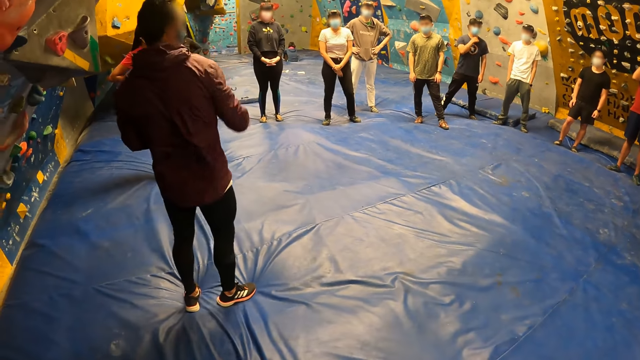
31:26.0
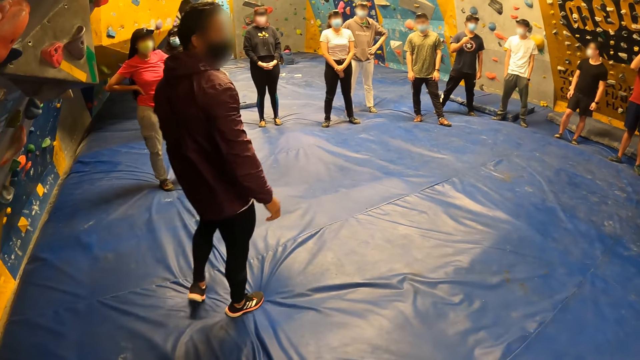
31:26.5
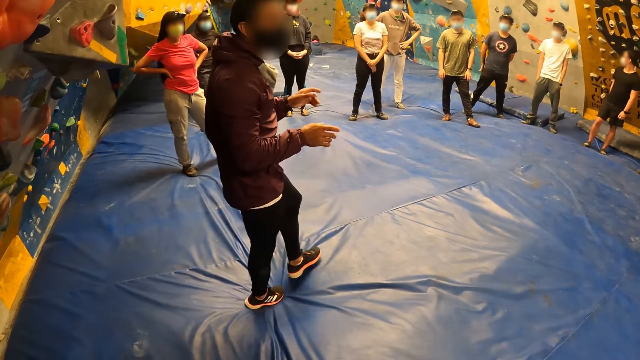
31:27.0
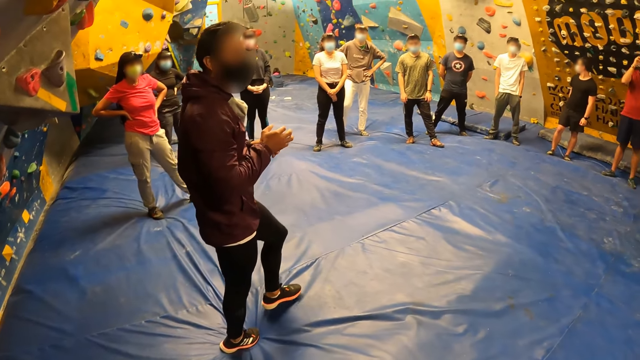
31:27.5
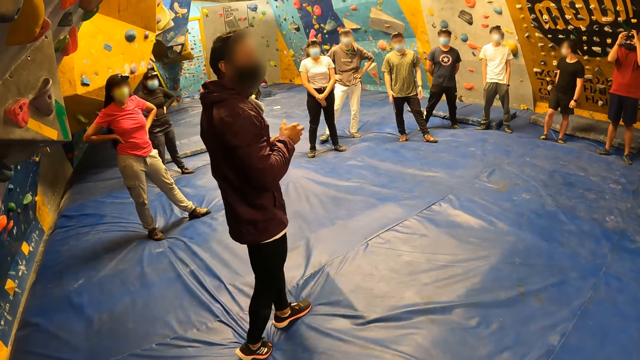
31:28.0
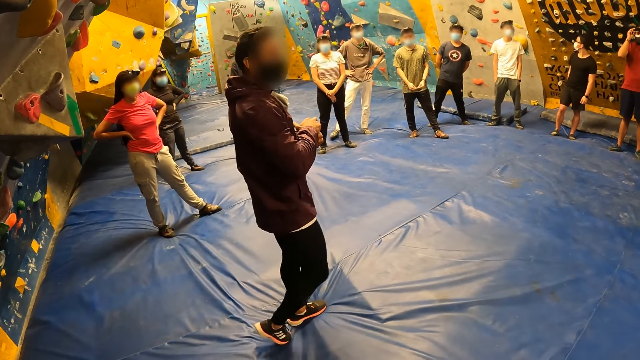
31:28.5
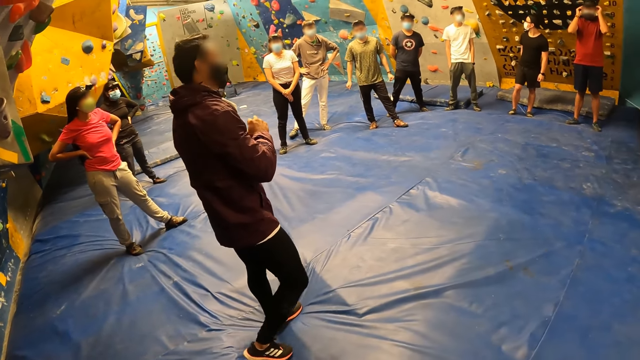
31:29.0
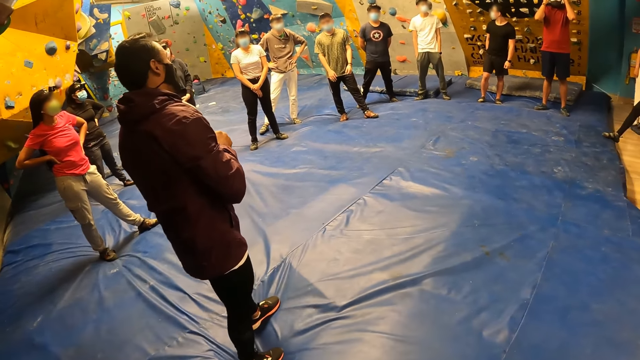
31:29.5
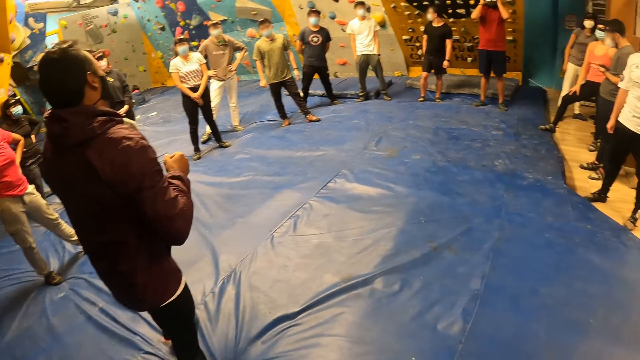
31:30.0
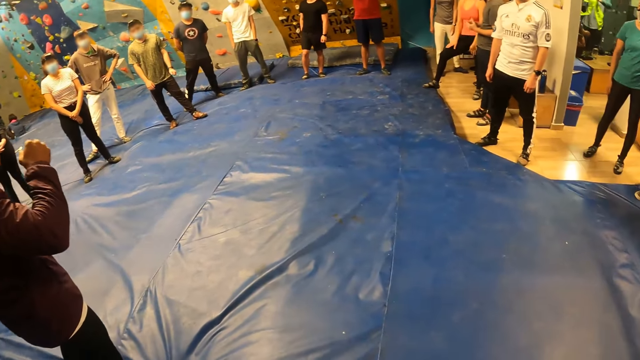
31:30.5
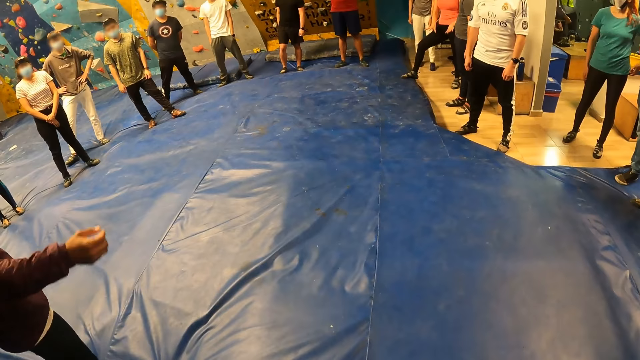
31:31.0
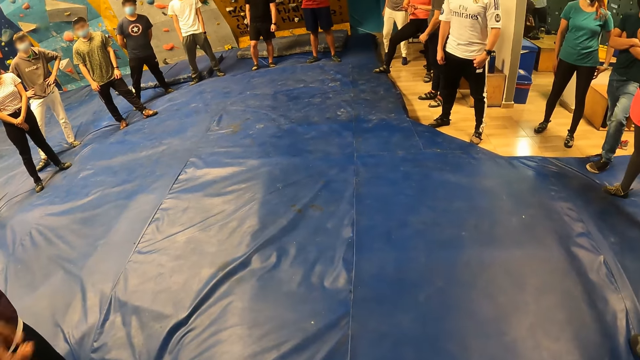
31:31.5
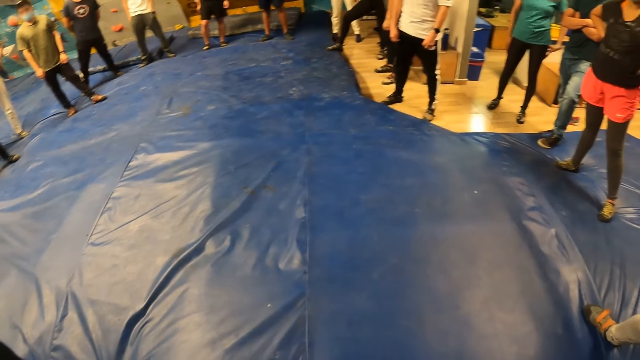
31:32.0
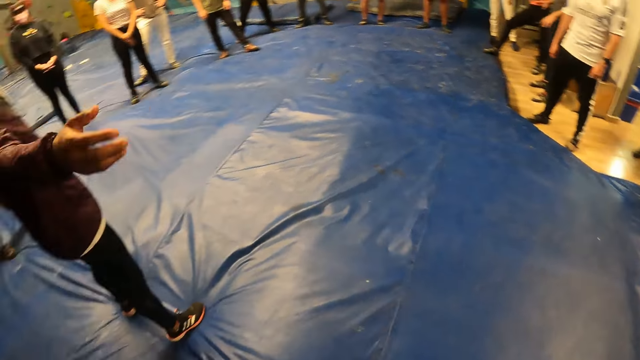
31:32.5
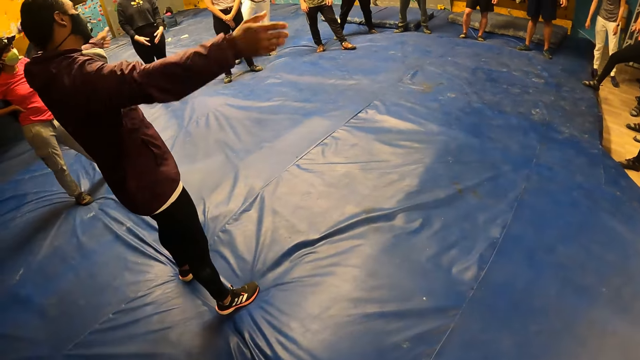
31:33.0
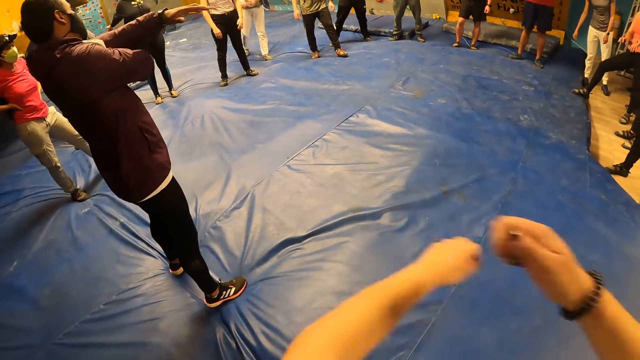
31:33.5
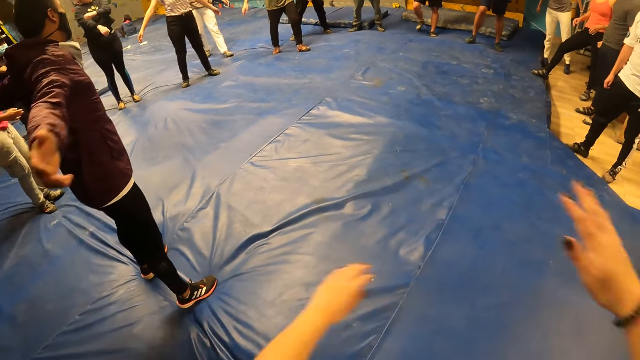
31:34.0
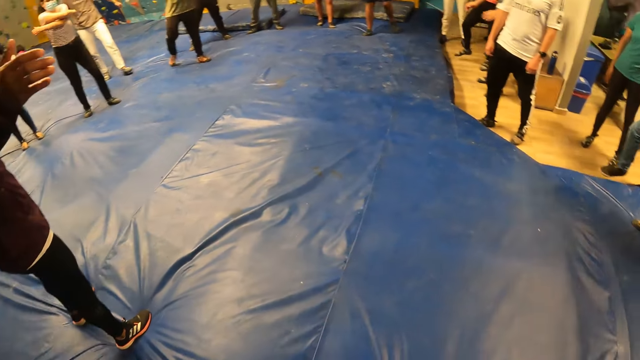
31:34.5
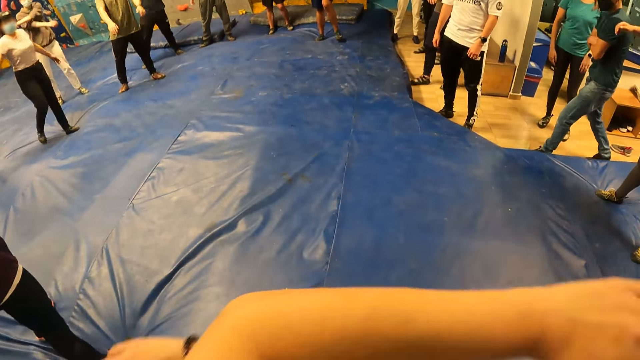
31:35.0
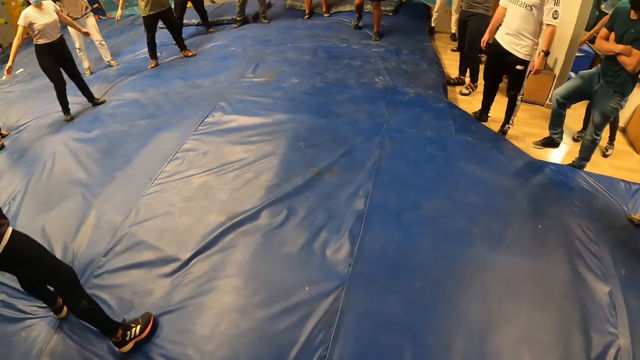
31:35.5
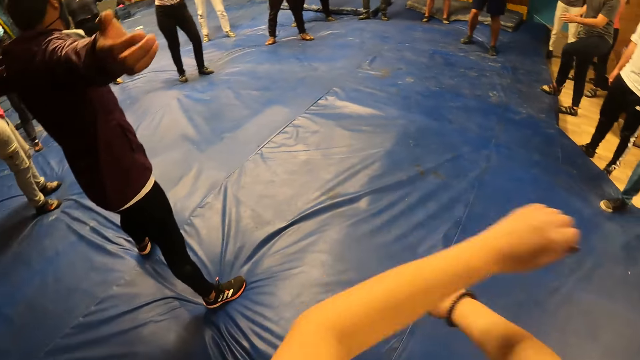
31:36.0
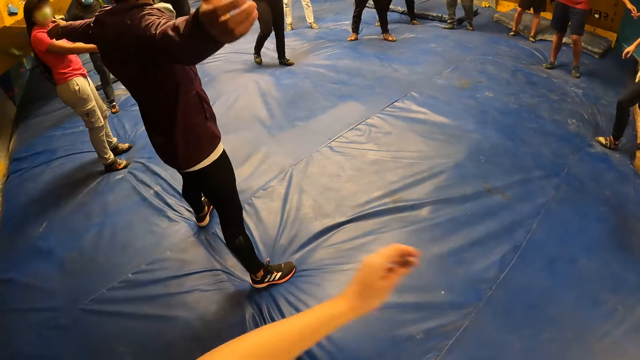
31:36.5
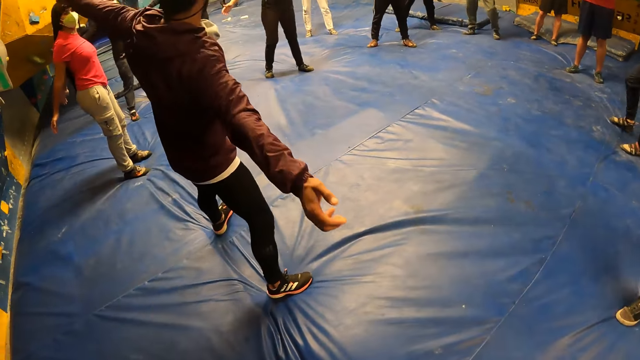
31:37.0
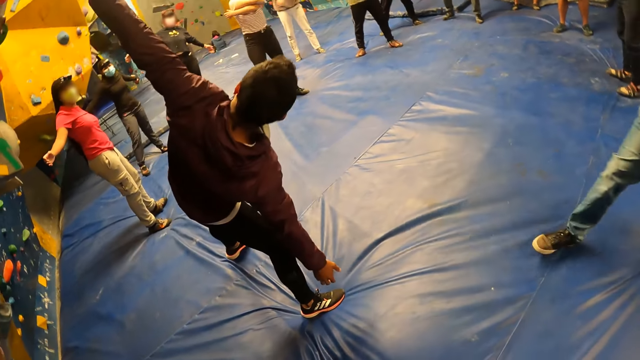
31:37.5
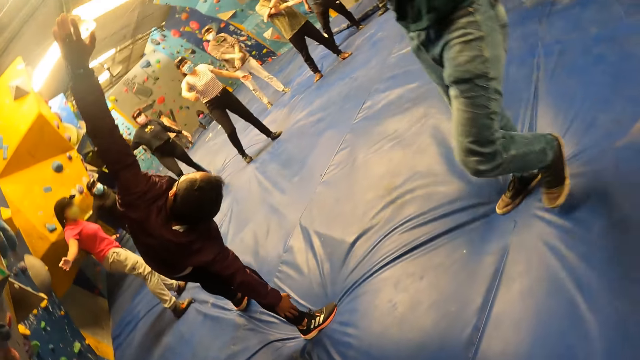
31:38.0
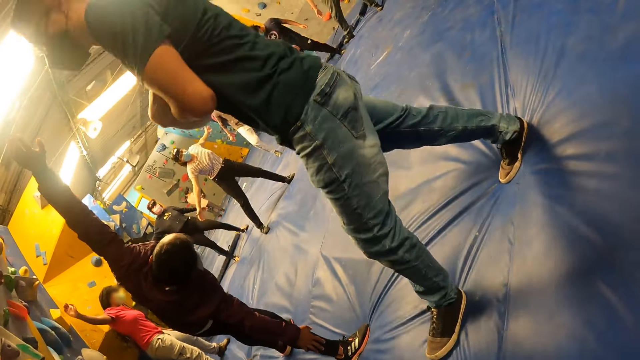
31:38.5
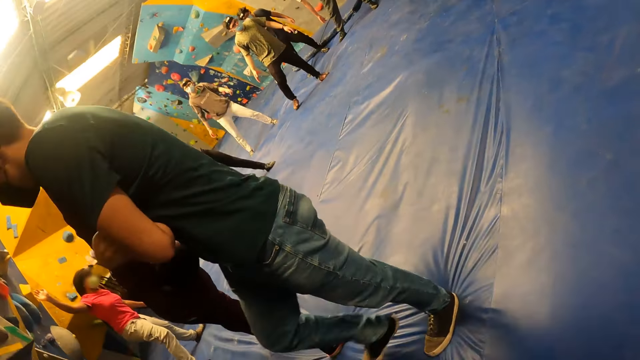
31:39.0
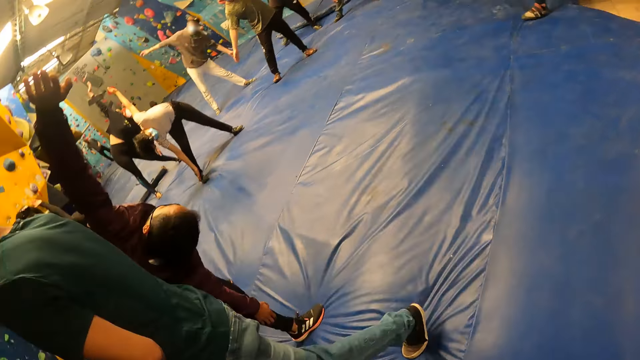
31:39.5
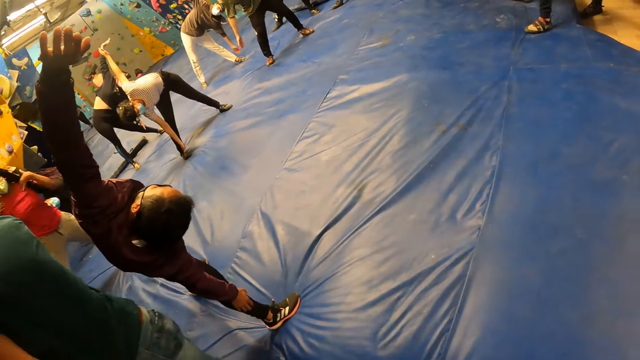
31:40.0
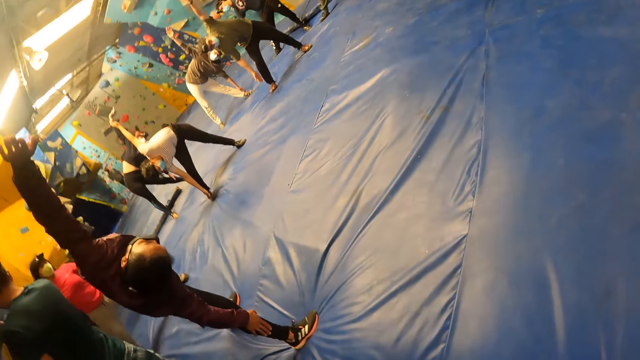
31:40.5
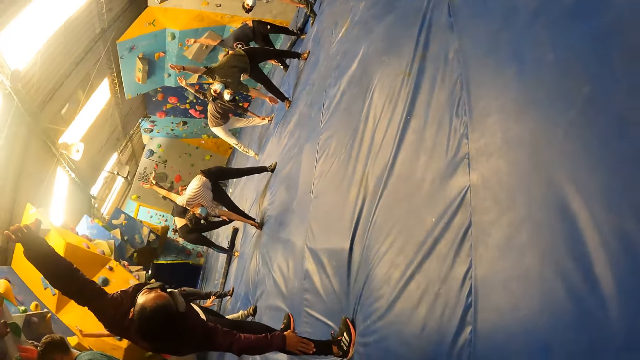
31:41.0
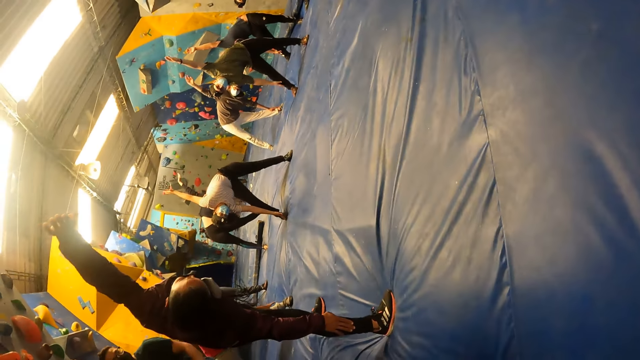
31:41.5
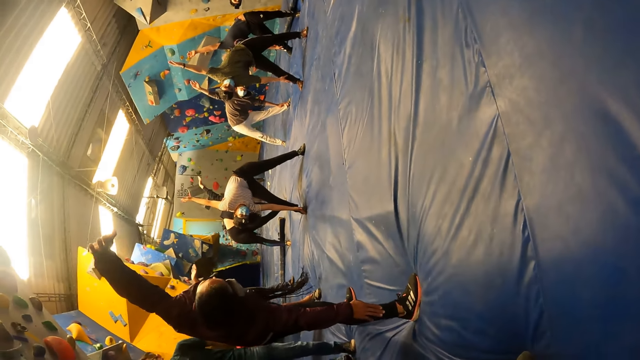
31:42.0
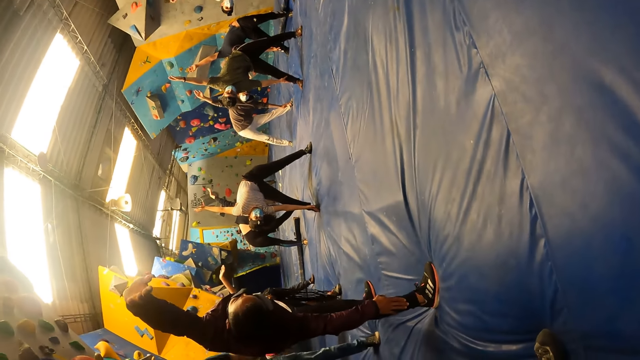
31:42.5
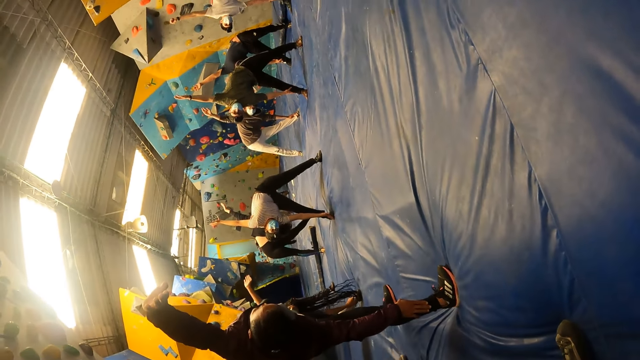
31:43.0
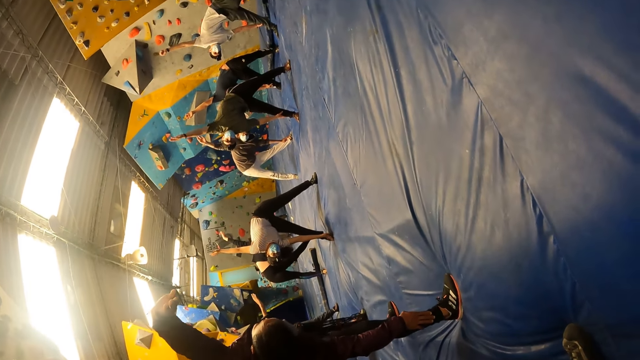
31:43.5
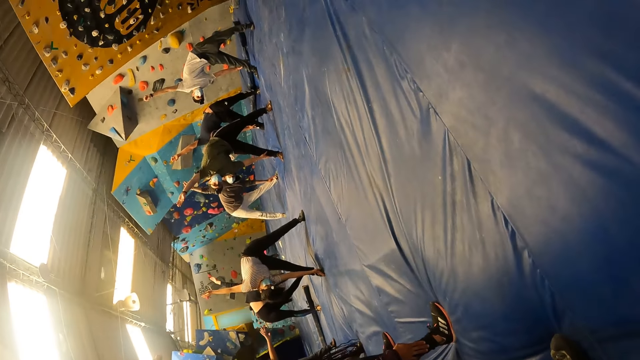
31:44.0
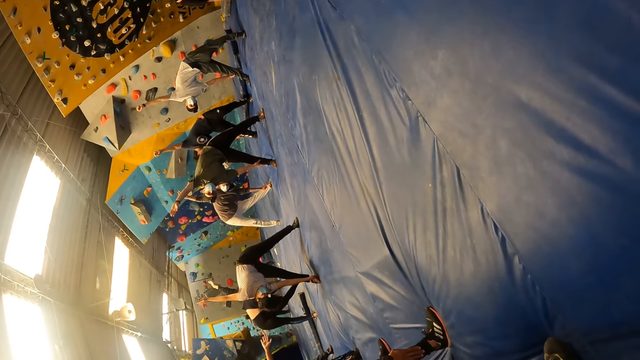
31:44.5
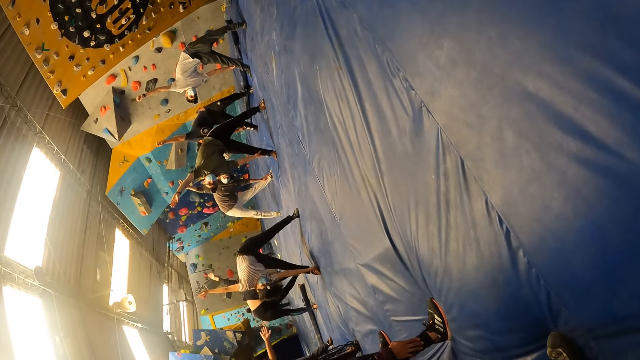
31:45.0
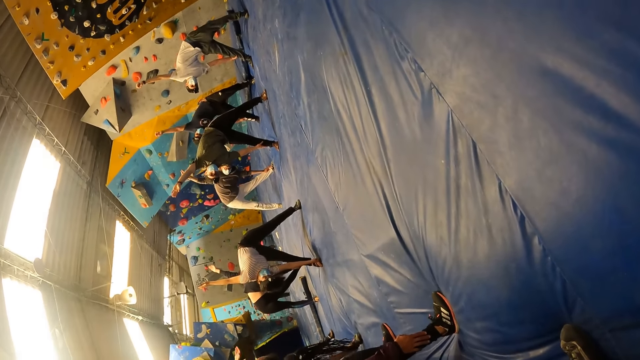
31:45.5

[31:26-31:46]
The trainer removes his right hand from the wall or hook. The camera wearer looks around the room. The trainer puts his hands together. The trainer gestures his hands and walks around the room. The camera wearer looks around the room. The trainer exercises his hands and swings his hands. The camera wearer exercises her hands. She swings her hand. The trainer exercises his waist. Another man walks past the camera wearer. The trainer swings his hand and stretches his body.
